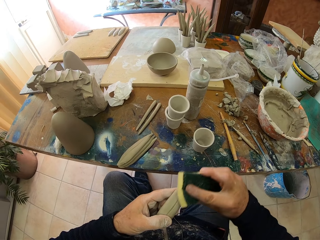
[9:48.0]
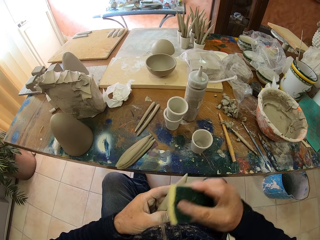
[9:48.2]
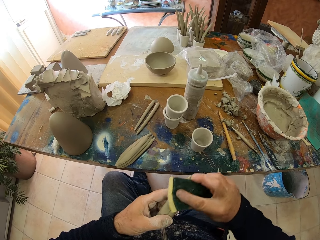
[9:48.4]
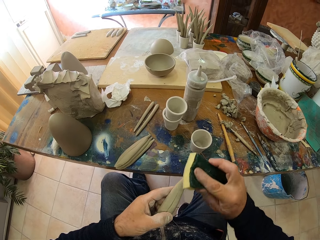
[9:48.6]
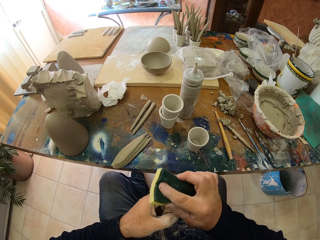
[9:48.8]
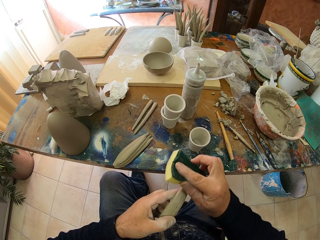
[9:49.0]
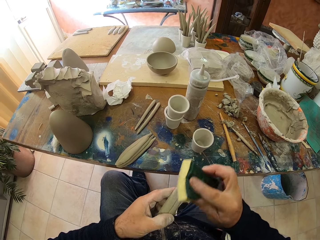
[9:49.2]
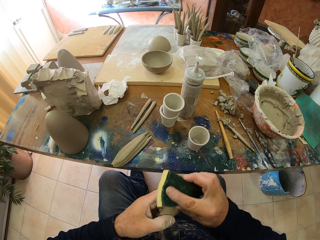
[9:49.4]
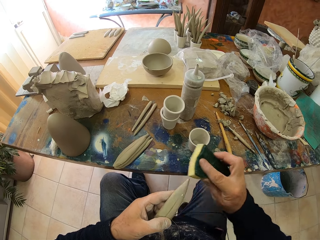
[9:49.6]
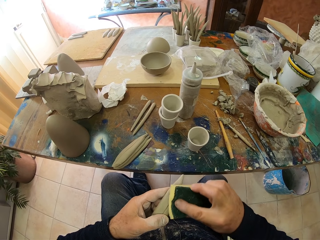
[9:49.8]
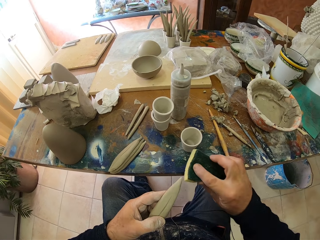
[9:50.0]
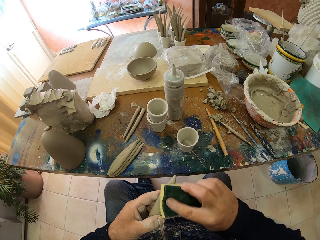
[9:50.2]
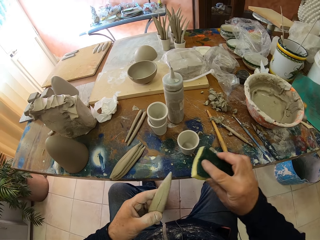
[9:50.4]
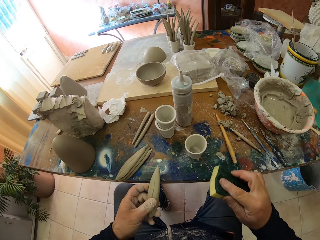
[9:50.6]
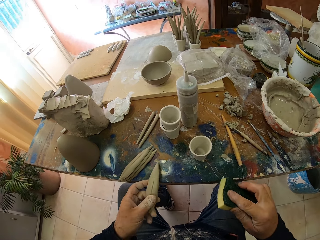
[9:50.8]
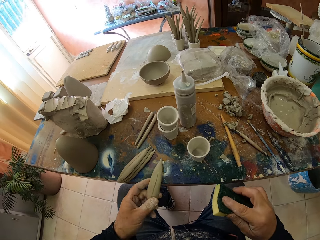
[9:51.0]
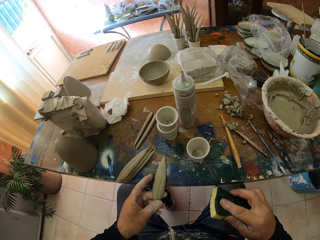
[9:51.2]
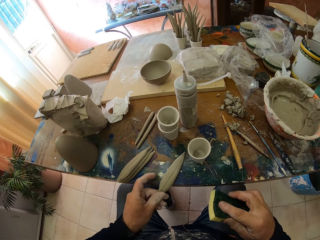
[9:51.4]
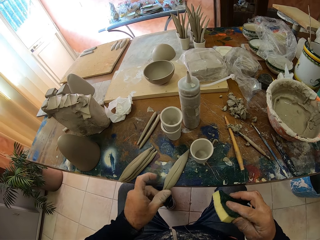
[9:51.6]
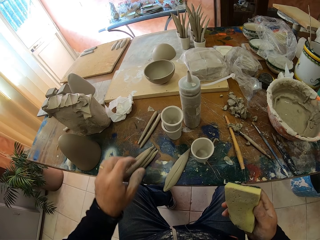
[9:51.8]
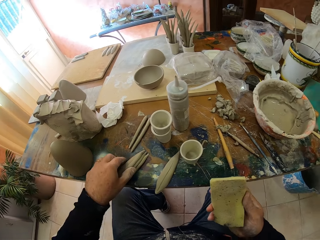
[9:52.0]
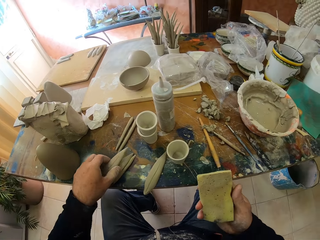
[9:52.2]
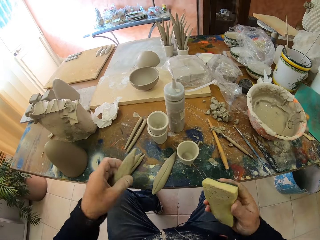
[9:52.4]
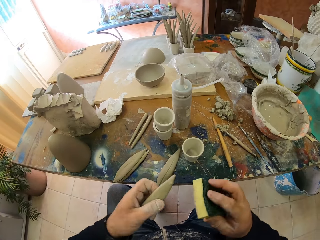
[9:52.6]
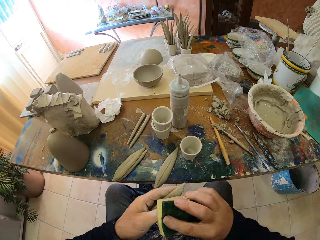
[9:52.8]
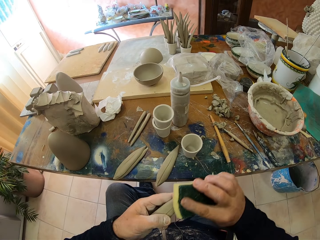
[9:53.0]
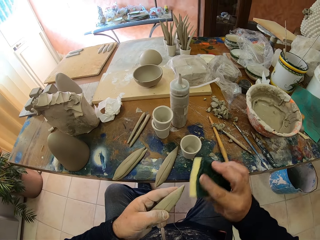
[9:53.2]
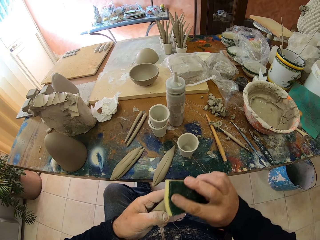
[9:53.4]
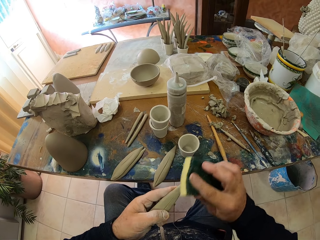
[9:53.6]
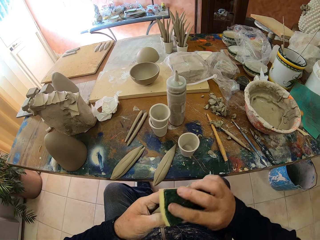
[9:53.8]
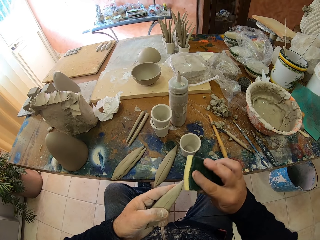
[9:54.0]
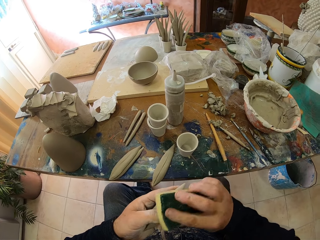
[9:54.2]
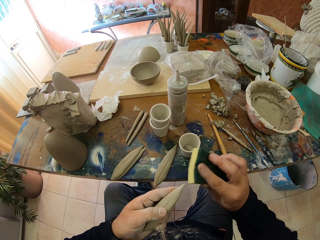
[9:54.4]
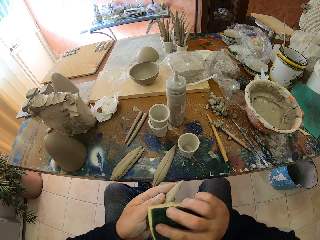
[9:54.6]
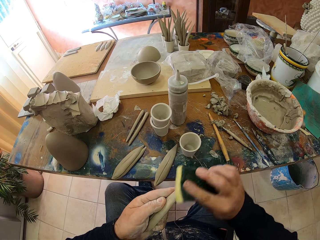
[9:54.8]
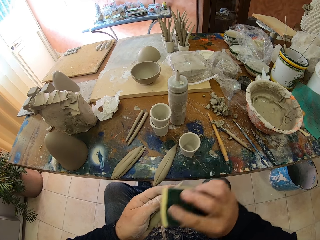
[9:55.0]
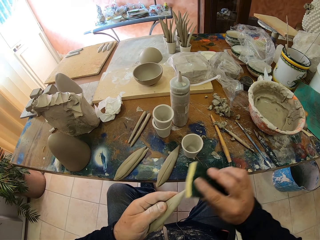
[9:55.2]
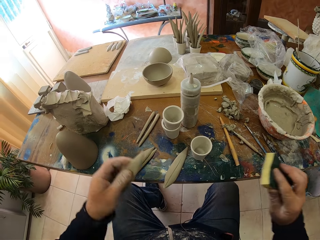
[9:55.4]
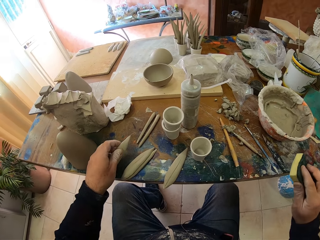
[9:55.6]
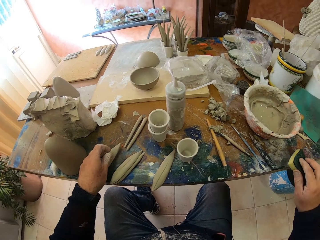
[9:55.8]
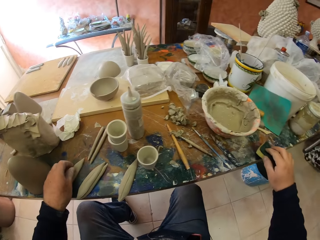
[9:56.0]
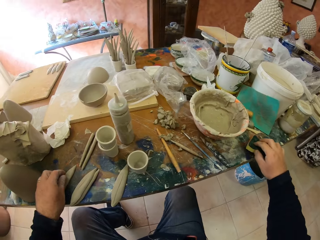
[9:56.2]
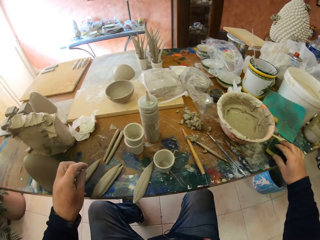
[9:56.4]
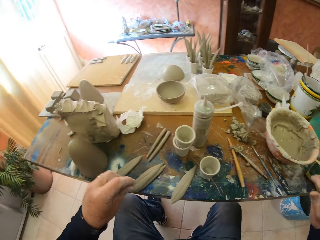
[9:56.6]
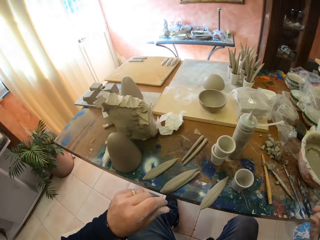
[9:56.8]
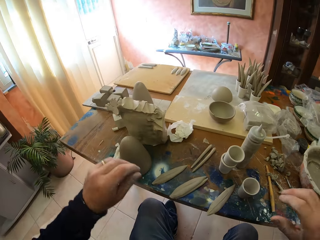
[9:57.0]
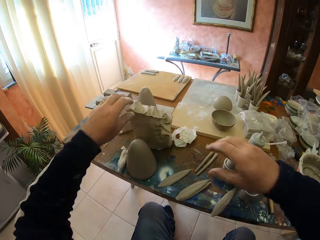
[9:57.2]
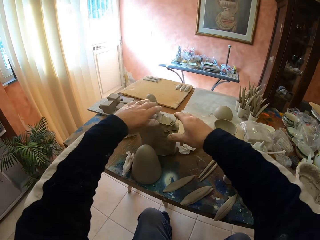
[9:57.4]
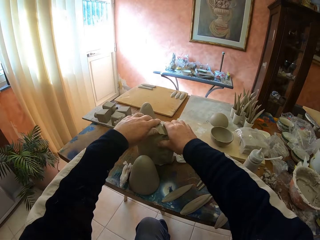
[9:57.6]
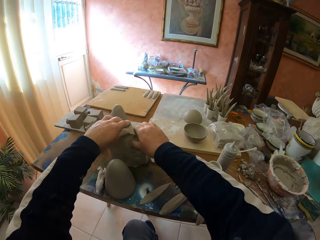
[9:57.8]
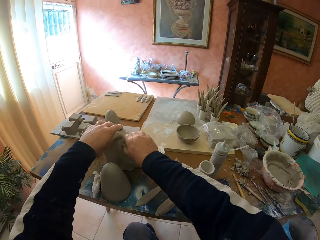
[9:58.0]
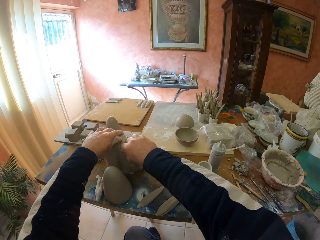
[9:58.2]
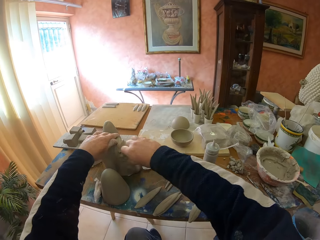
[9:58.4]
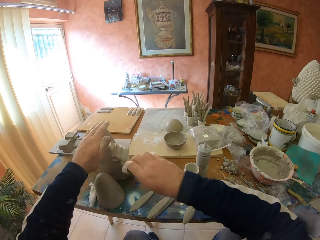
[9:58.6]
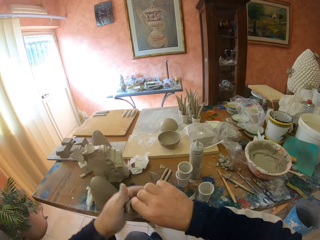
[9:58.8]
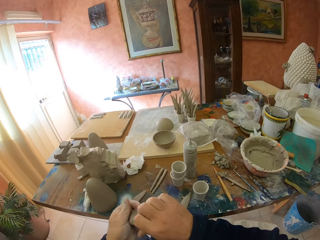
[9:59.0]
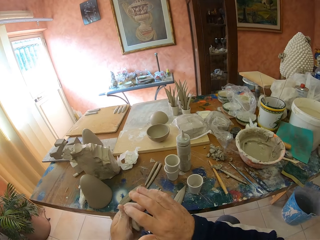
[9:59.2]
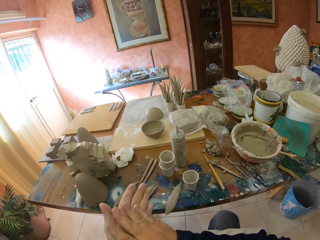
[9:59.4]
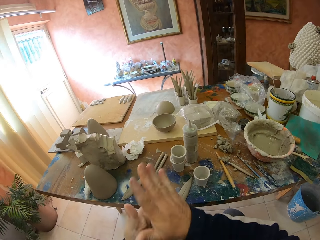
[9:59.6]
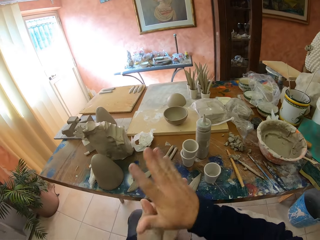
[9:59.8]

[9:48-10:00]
The camera wearer wipes the clay. They put the clay on the table and put the super bright on the table. They pick up some molding clay.

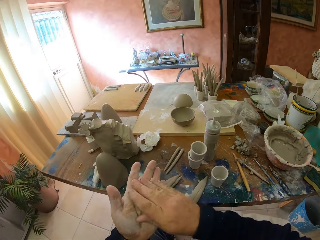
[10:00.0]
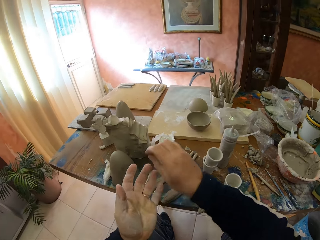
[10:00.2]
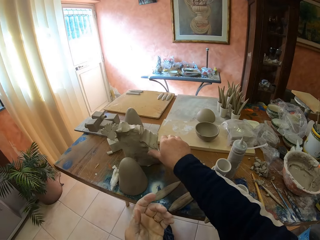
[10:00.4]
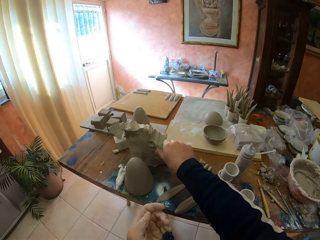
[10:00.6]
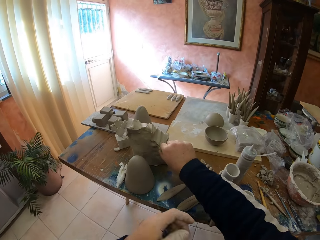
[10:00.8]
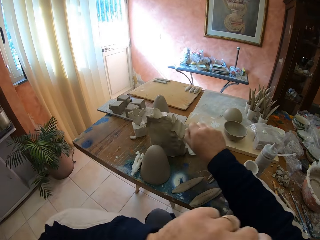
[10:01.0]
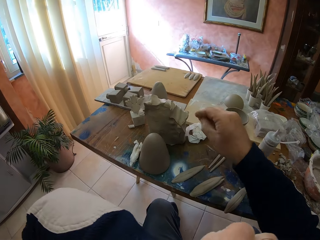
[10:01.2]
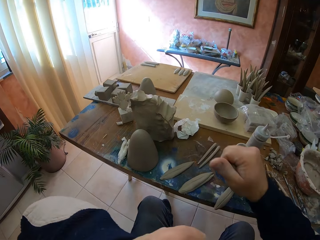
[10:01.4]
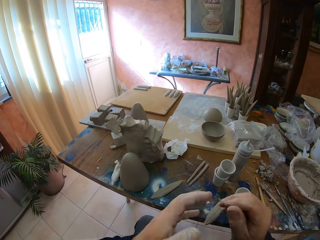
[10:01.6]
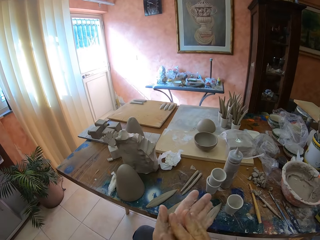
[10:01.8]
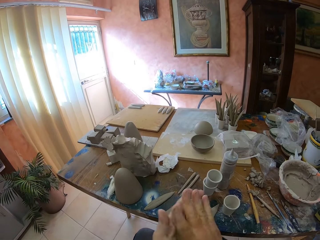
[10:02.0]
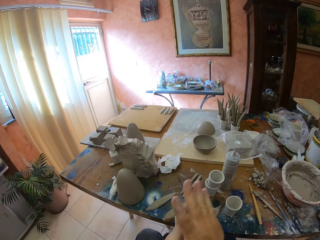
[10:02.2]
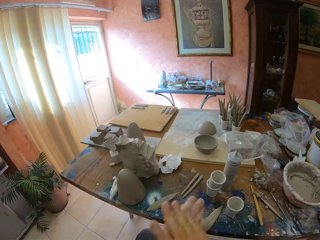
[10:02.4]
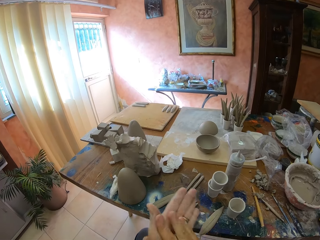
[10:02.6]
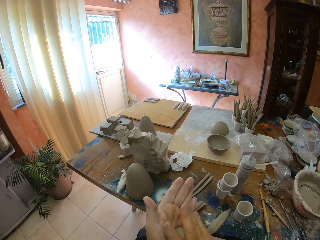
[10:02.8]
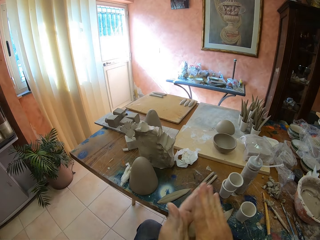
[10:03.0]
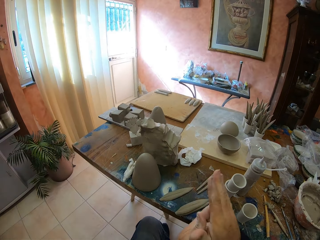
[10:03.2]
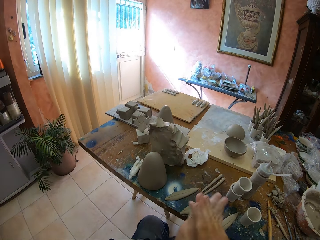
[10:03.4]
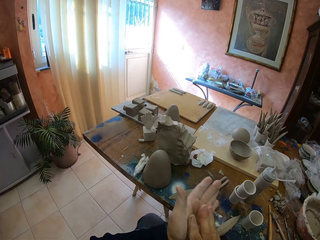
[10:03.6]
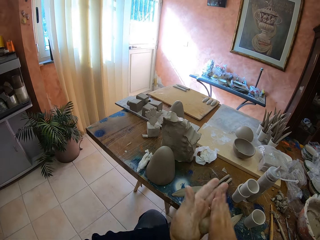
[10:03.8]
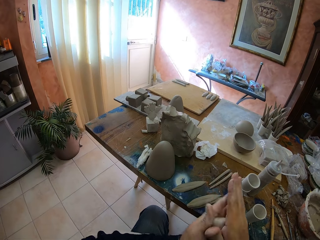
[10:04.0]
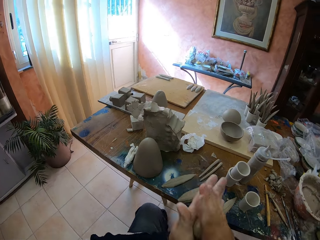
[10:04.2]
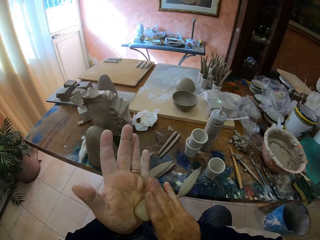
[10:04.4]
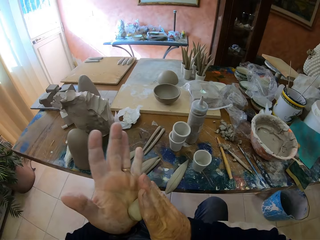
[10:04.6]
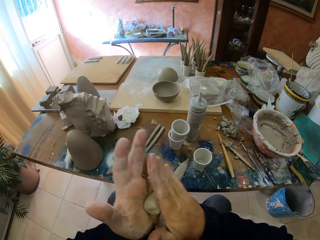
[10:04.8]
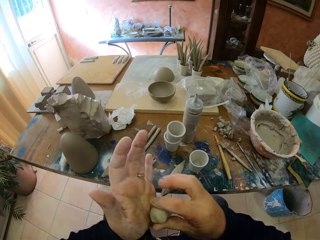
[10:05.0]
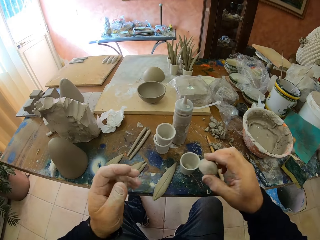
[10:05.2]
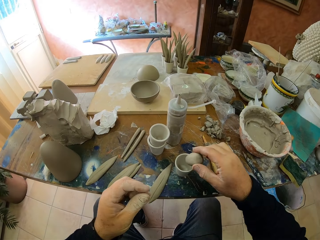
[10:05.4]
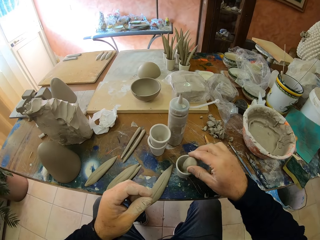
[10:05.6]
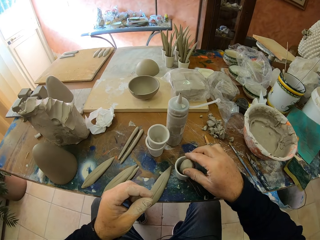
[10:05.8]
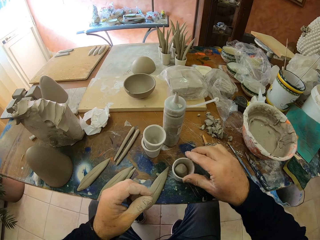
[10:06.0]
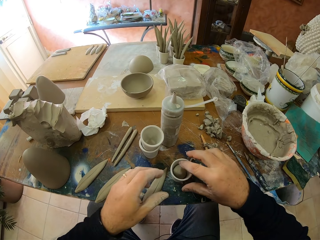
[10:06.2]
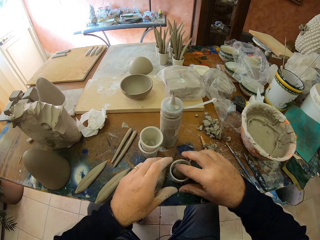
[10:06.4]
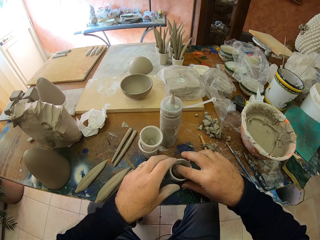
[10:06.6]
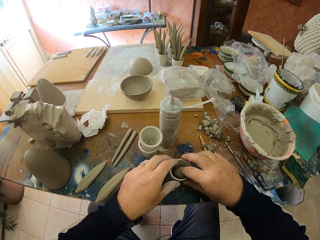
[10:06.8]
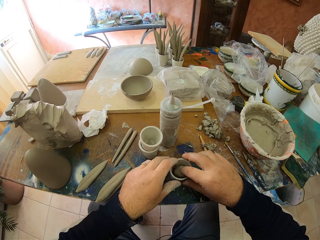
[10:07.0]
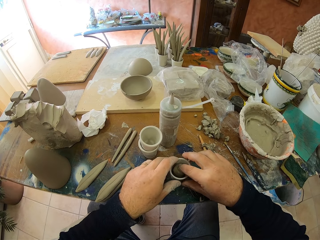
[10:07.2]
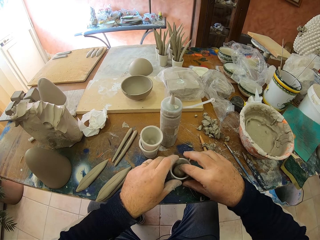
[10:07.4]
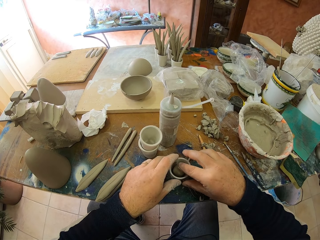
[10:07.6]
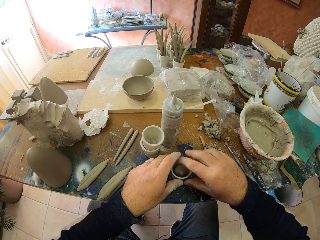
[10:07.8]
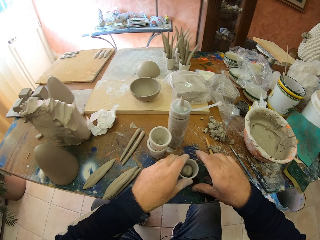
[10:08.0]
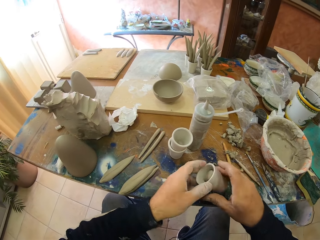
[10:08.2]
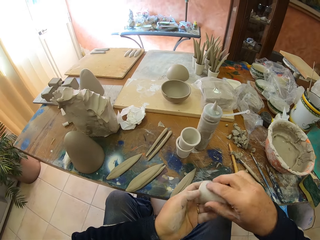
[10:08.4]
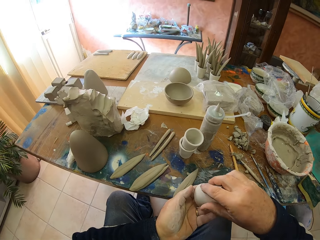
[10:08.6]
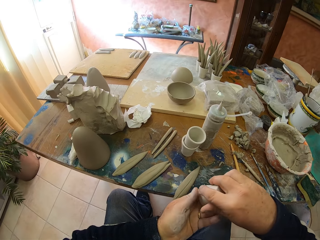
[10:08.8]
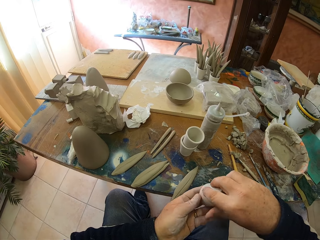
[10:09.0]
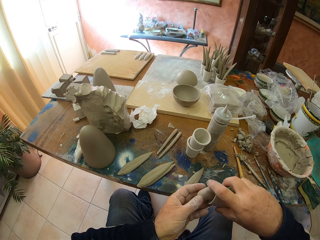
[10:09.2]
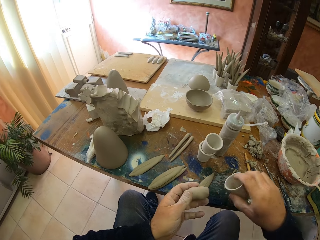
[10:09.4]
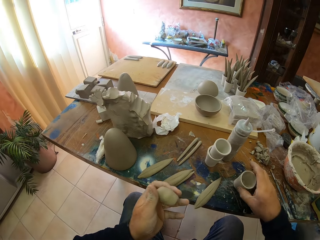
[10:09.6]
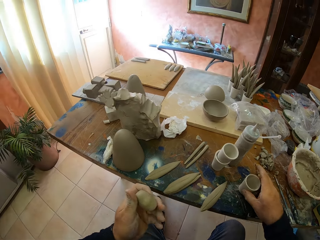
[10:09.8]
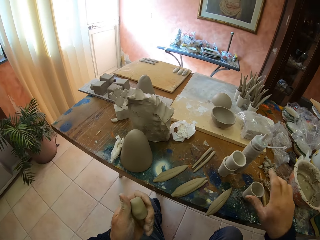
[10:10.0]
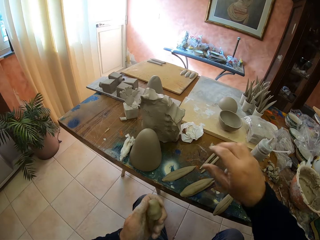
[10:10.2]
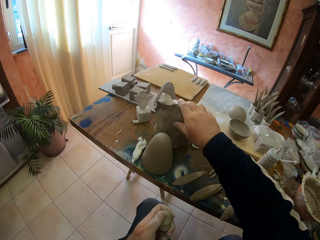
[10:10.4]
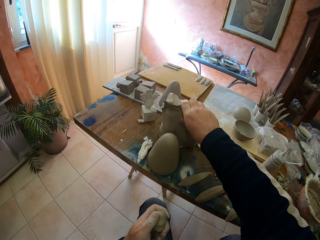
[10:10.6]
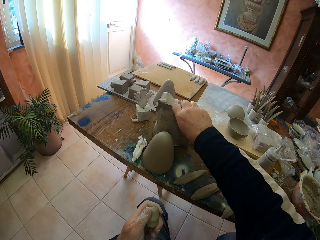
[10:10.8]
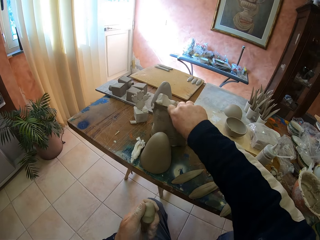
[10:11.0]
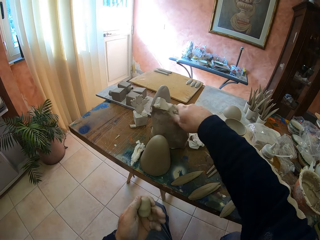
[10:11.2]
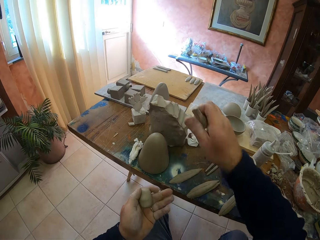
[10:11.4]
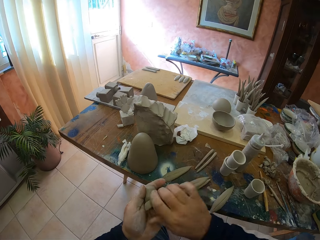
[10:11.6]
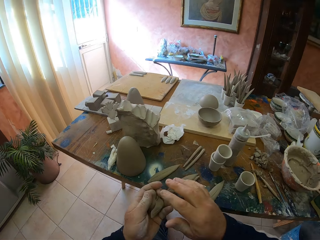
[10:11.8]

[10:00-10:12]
The camera wearer molds the clays. He rubs the molding clay in his hands. He picks up some molding clay. He rolls the molding clay in his hands. He puts the clay in the container. He removes the clay from the container.
